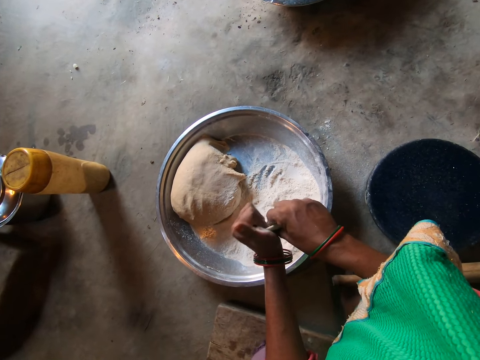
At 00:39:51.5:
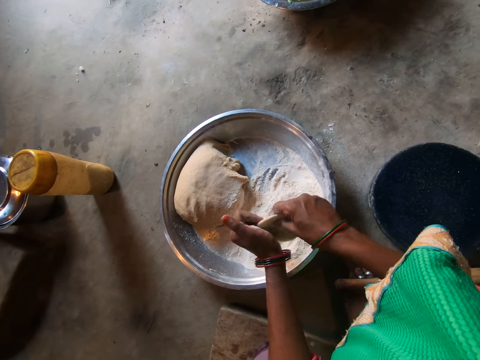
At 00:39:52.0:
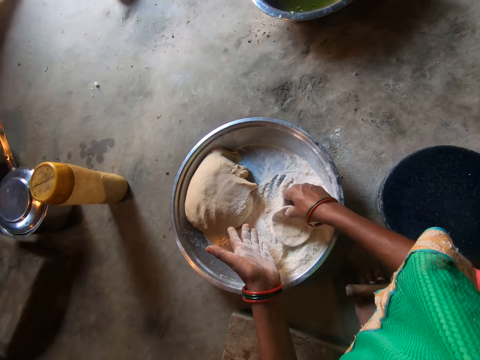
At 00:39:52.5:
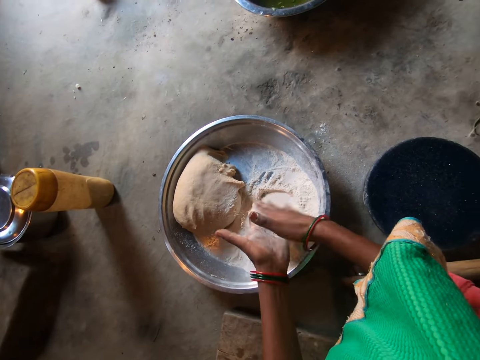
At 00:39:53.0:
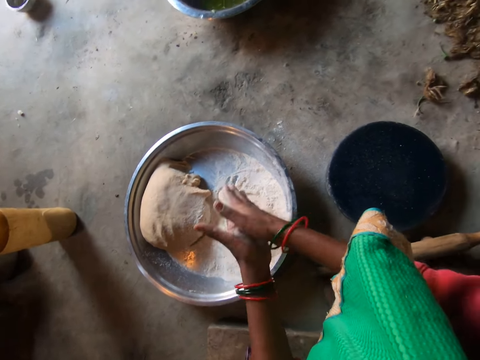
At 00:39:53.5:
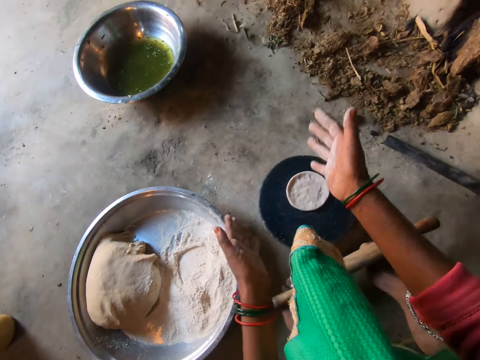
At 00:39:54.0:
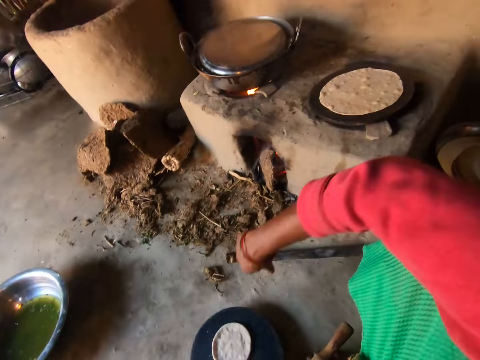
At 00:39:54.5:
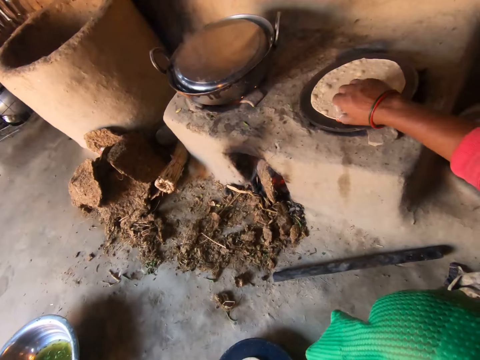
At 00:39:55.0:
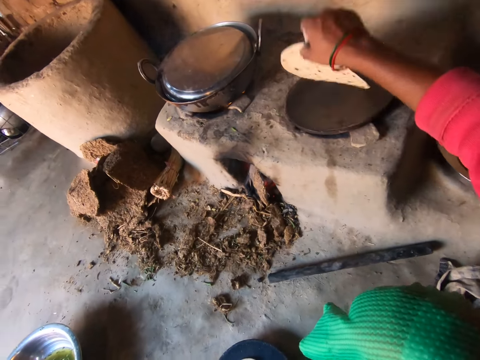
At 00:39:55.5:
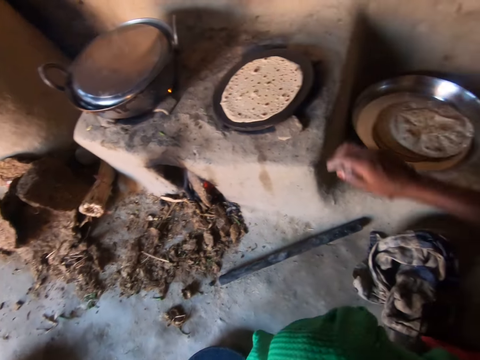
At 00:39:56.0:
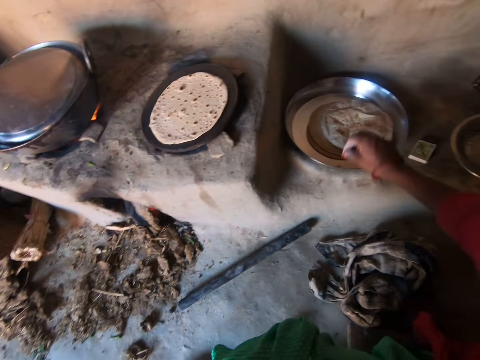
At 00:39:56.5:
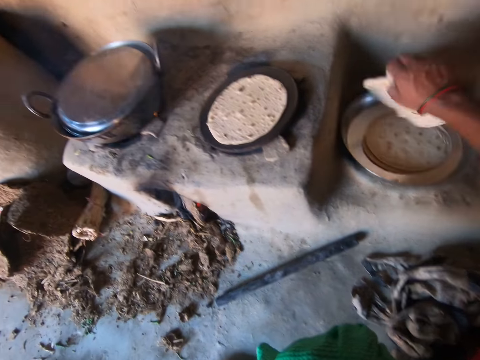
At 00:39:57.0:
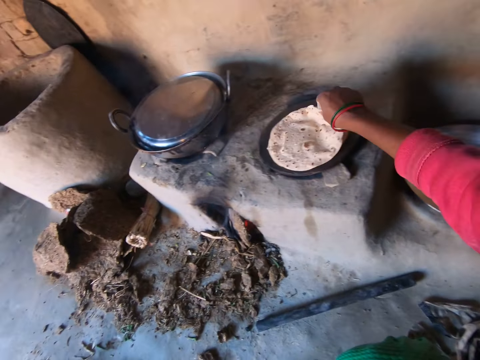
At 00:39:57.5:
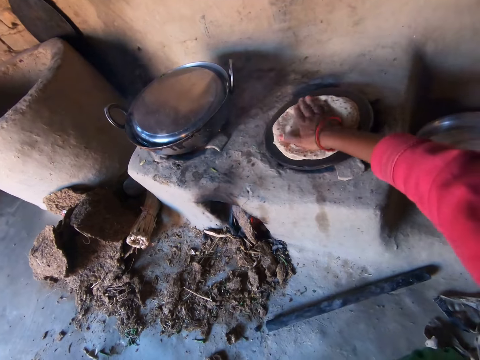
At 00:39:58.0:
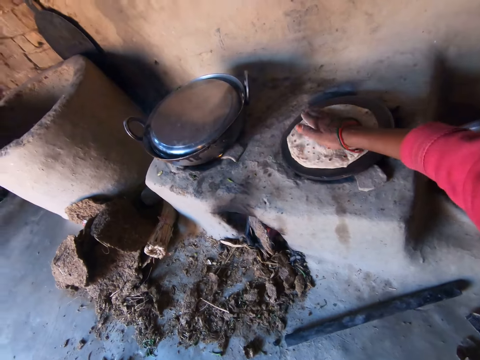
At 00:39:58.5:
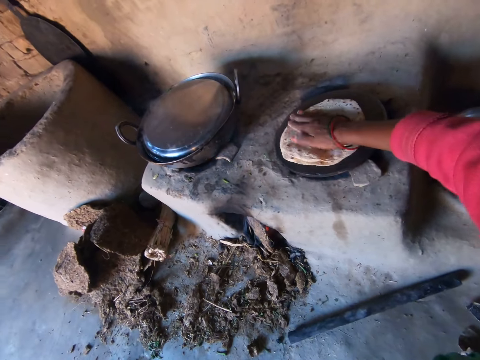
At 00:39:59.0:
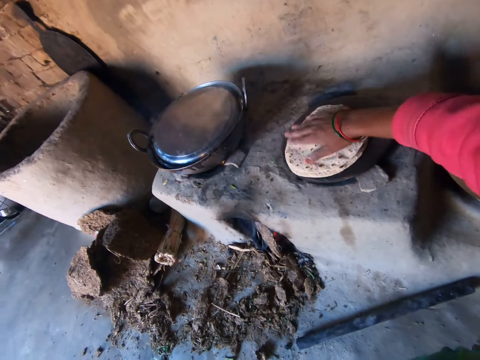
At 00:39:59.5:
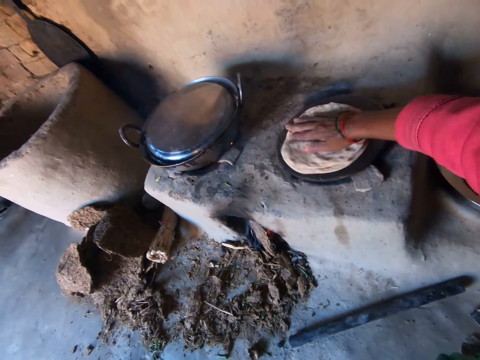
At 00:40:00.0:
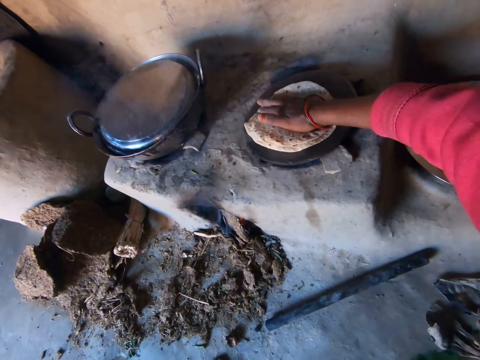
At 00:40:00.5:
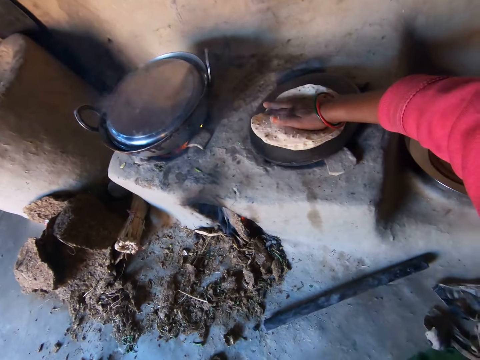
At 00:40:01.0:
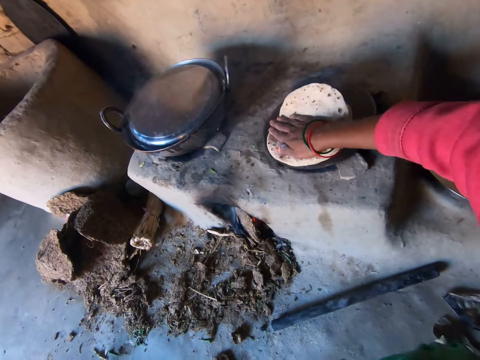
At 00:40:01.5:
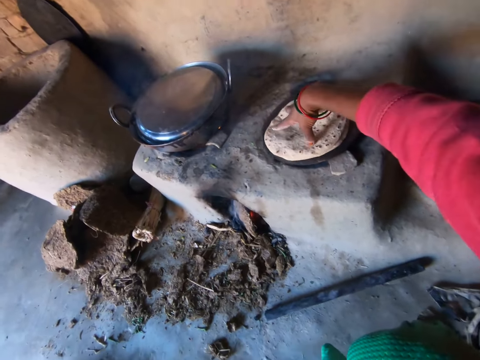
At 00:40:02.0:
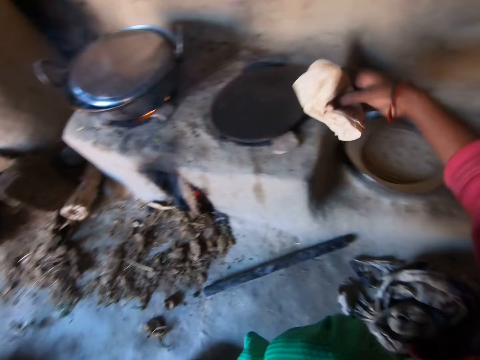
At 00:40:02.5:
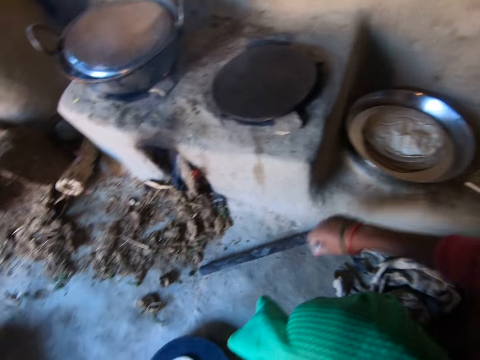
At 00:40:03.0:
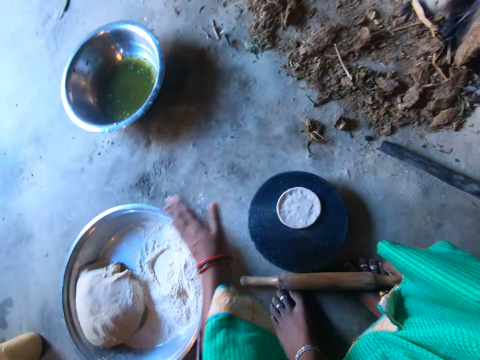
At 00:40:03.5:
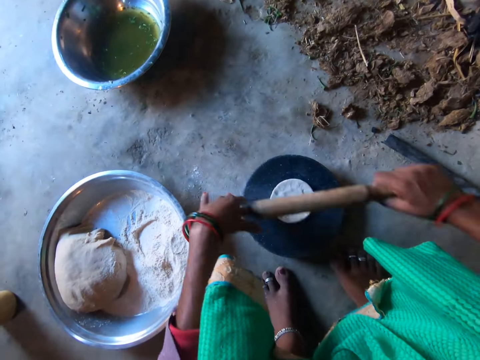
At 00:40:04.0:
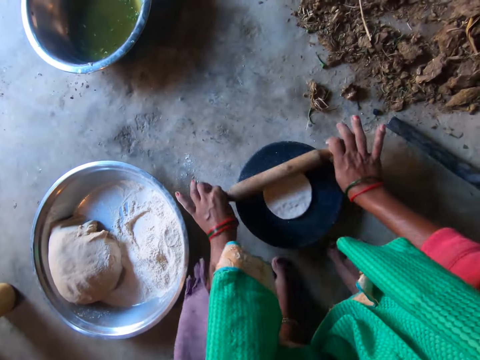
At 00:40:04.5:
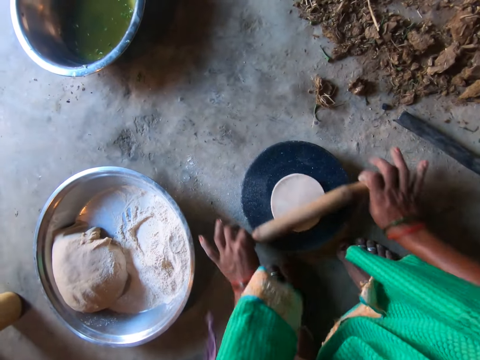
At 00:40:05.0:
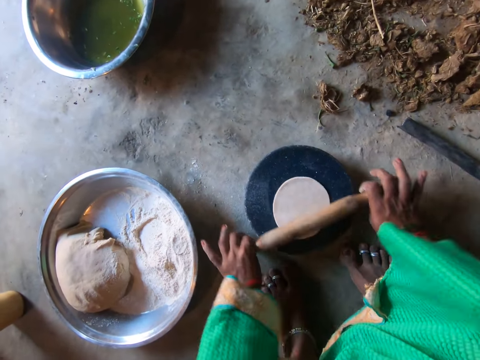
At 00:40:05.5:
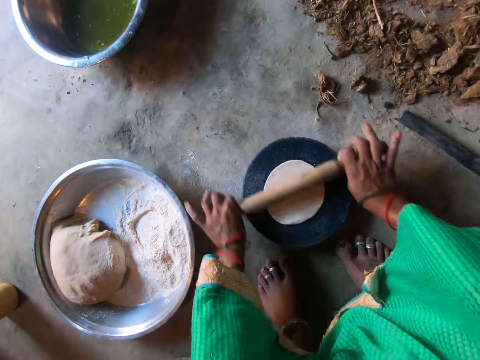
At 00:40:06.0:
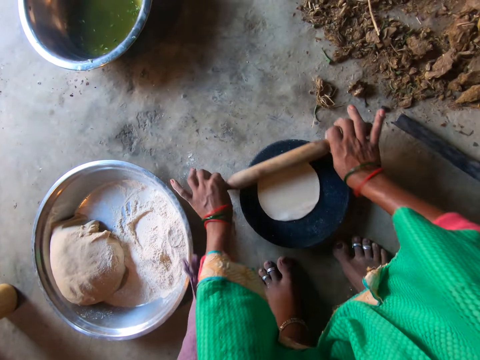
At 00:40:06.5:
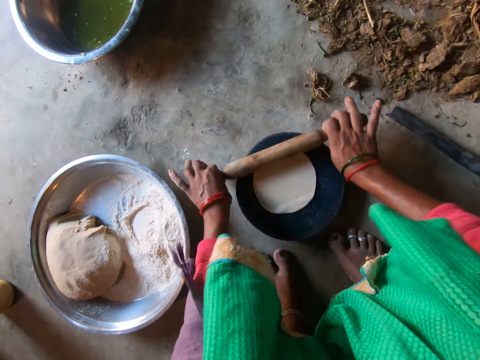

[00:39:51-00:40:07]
The camera wearer kneads the dough. She puts the dough on flour. She kneads the dough. She drops the dough on the flat board. She claps her hands. She flips the chapati or flatbread on the pan with her right hand. She touches the rag on the floor with her right hand. She wipes her hand on a cloth. She places the chapati on the chapati on the pan. She picks up the flatbread. She rotates the chapatis on the pan. She presses the flatbread repeatedly. She carries the chapati on the pan with her right hand, picks up the flatbread, and drops the chapati on the chapati tray. She picks up a rolling pin. She holds the rolling pin with her right hand. She presses the dough. She rolls the dough on the flat board with the rolling pin.

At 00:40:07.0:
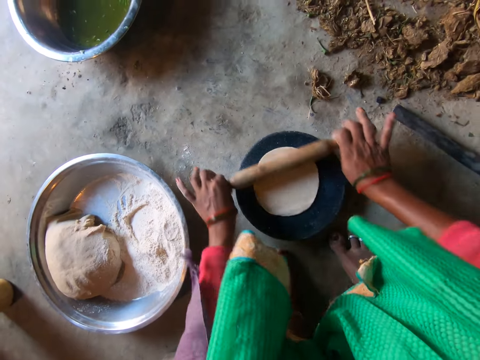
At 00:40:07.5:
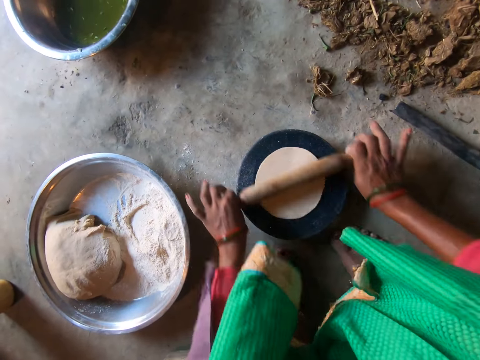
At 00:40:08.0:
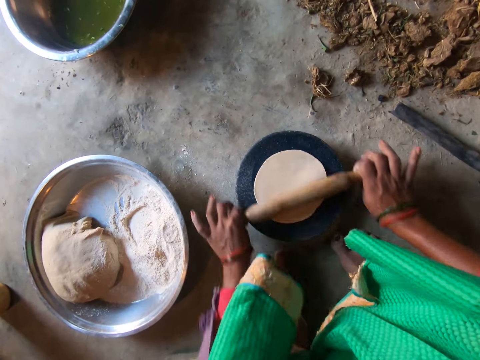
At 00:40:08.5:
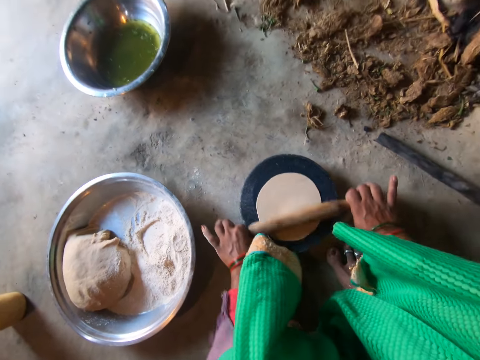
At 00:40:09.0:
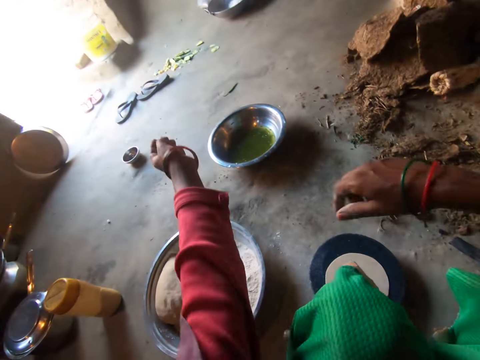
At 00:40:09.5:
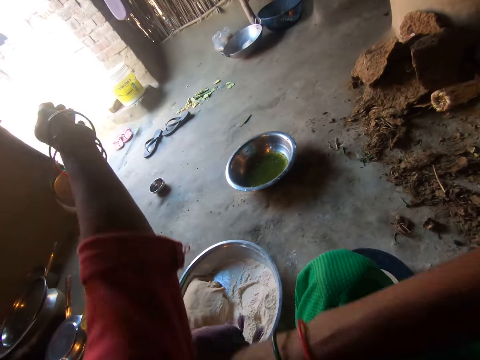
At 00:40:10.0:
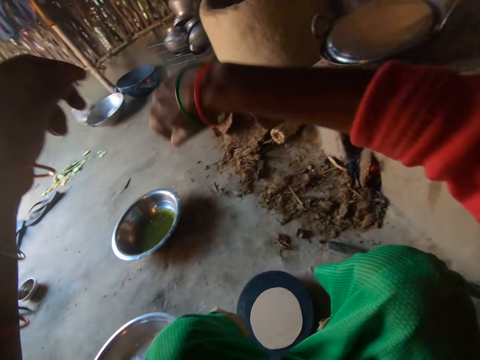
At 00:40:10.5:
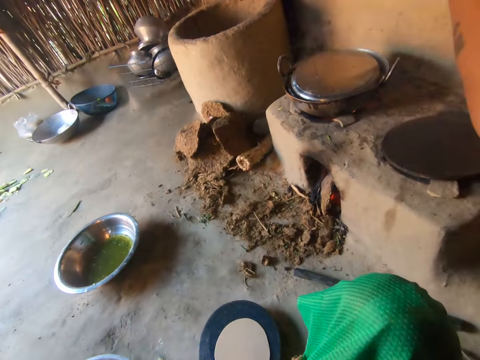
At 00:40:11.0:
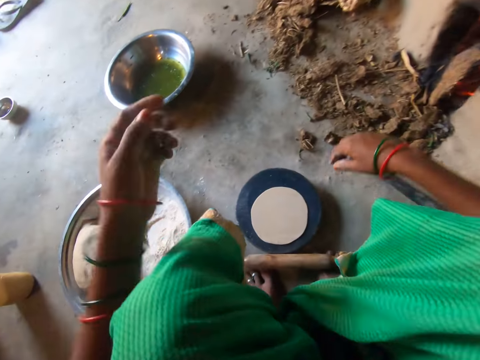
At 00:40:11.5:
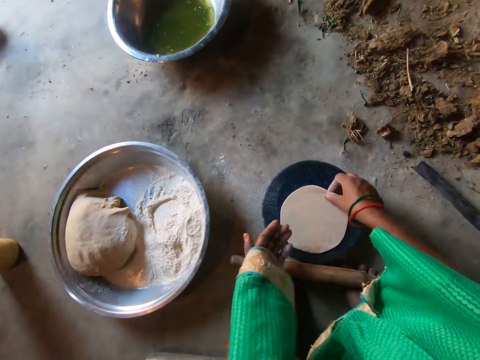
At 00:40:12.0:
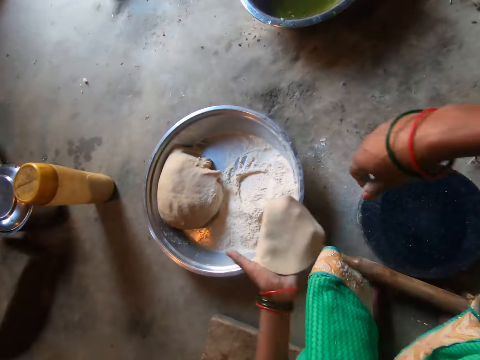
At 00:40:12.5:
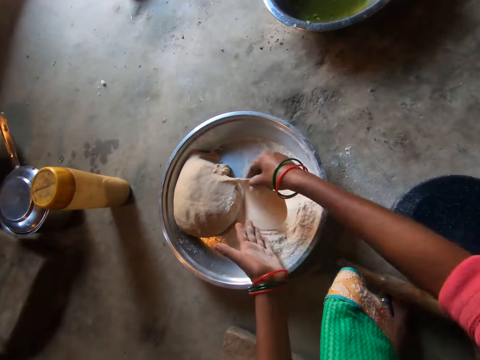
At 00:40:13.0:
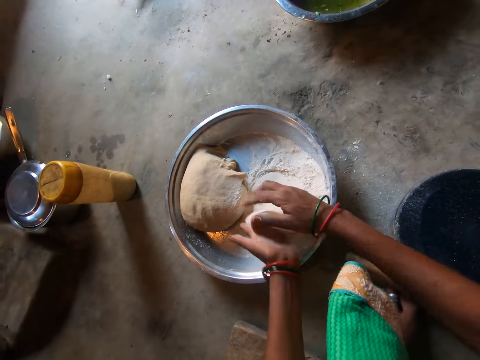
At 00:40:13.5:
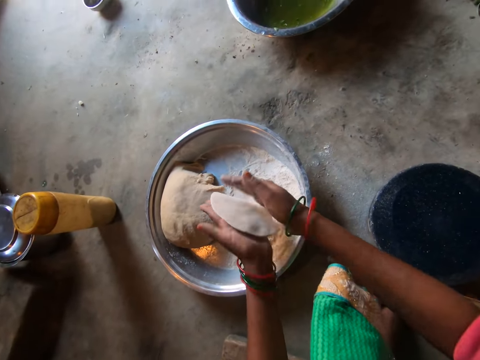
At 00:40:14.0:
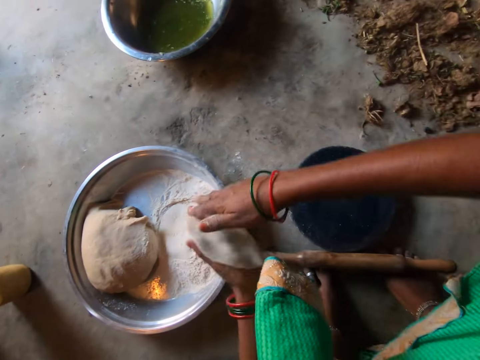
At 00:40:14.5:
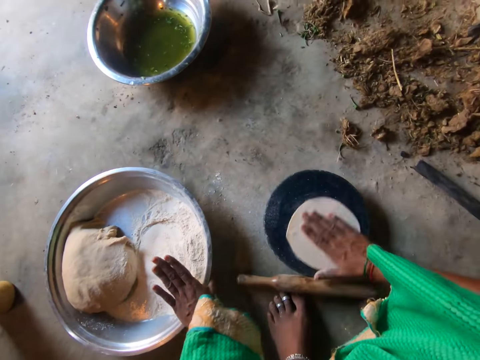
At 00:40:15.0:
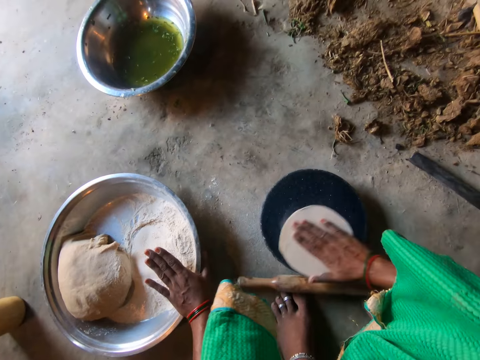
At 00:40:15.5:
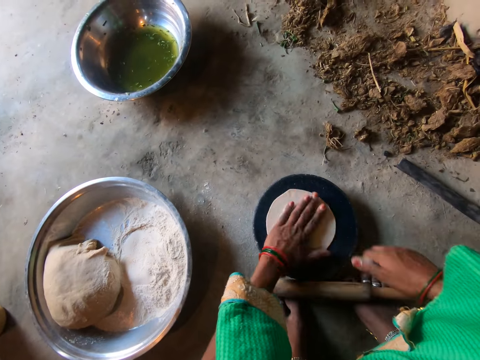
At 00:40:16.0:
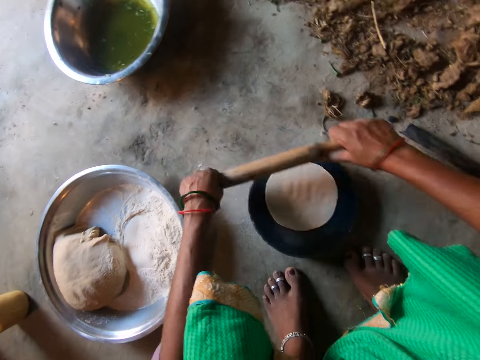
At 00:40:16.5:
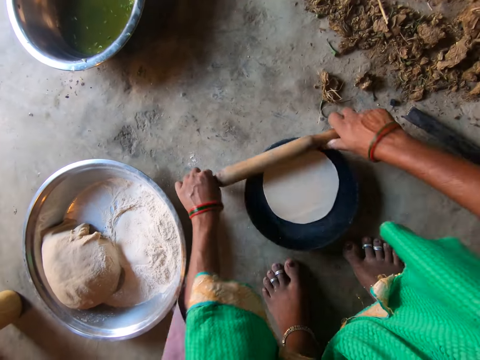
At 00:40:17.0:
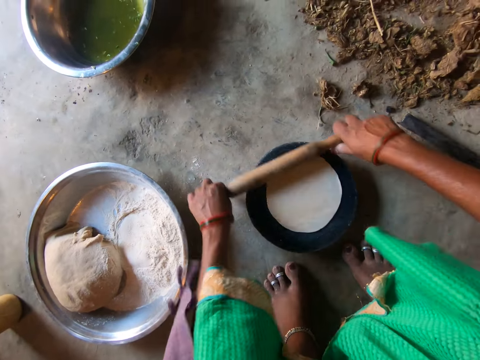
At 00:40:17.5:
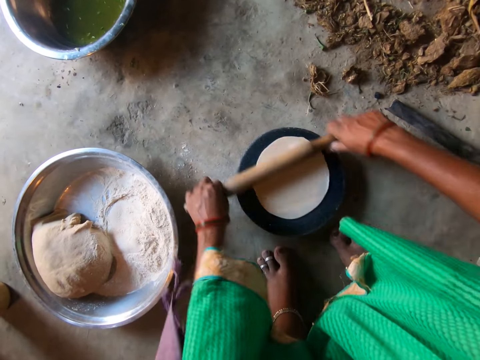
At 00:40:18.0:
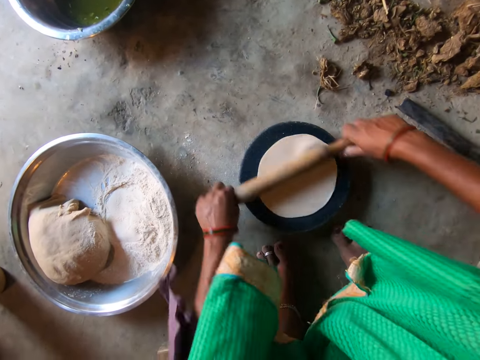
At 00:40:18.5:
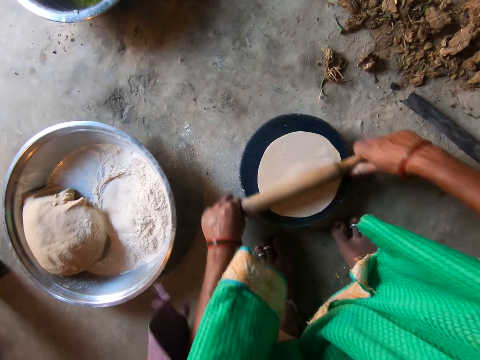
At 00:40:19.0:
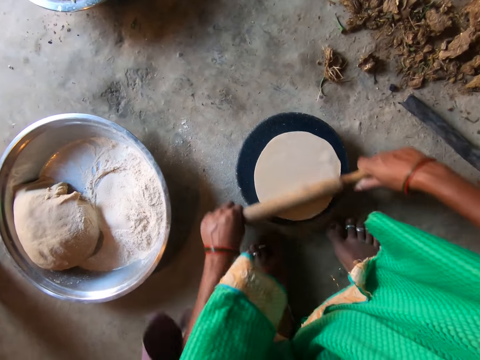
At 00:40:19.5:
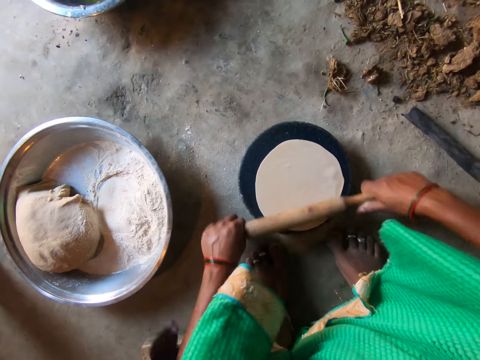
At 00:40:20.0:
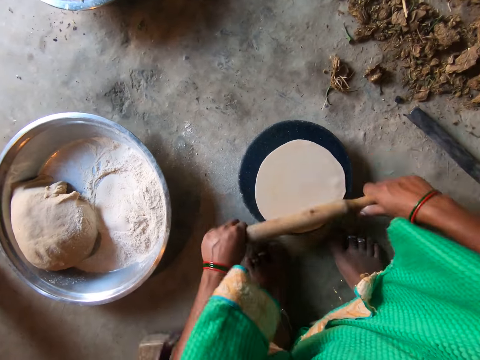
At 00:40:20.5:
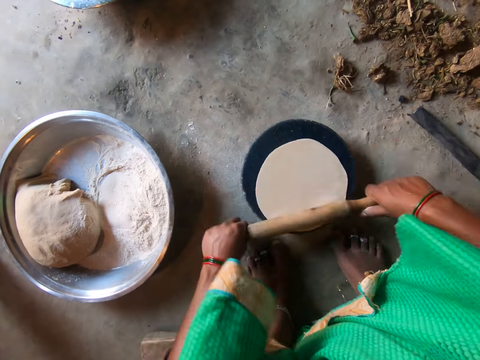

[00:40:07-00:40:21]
The camera wearer drops a rolling pin. She pulls a cloth. She adjusts the left sleeve of the clothes with her right hand. She adjusts the right sleeve of the clothes with her left hand. She pulls the cloth. She takes dough on the flat board with her right hand. She places the dough on her left hand. She dabs the dough in flour. She flattens the dough. She kneads the dough. She drops the dough on the flat board. She rotates the dough on the flat board with her right hand. She picks up the rolling pin. She holds the rolling pin with her right hand. She rolls the dough on the flat board with the rolling pin.
